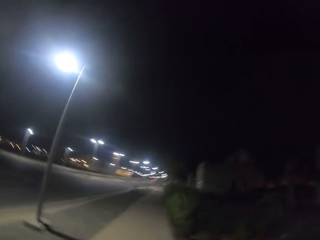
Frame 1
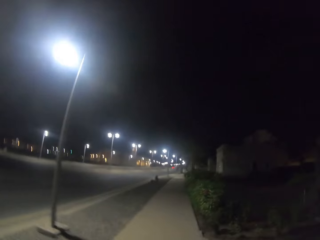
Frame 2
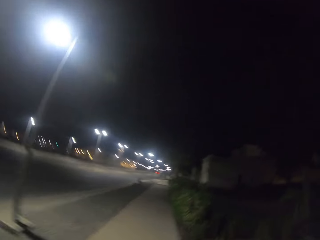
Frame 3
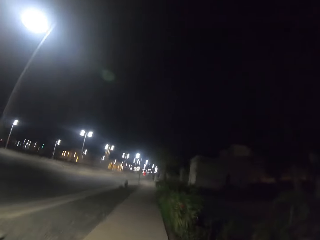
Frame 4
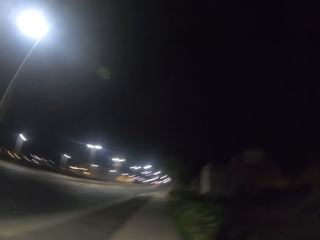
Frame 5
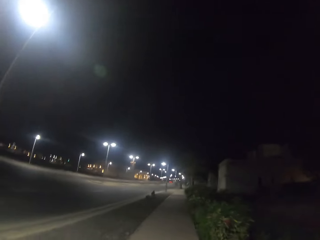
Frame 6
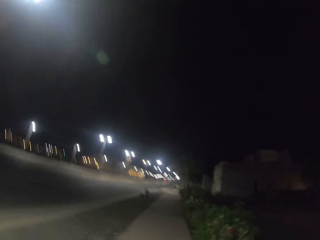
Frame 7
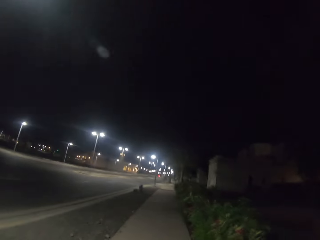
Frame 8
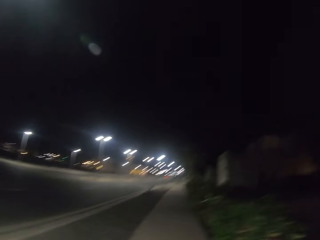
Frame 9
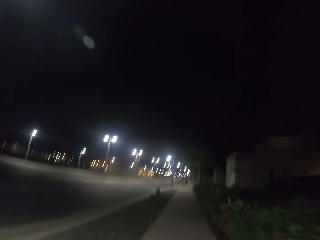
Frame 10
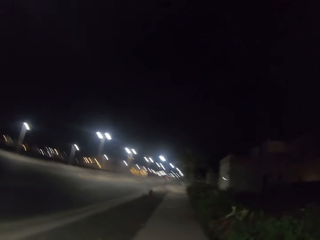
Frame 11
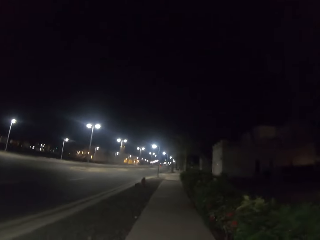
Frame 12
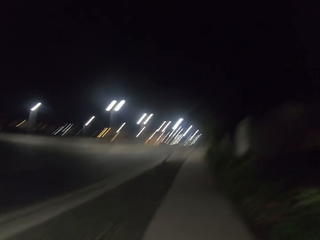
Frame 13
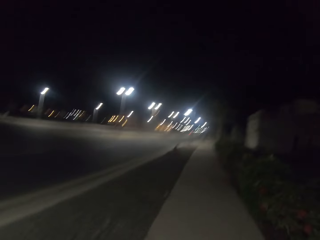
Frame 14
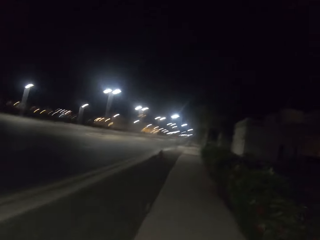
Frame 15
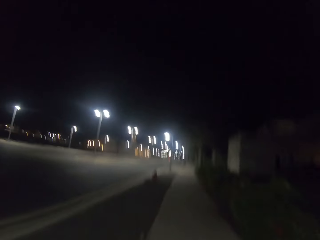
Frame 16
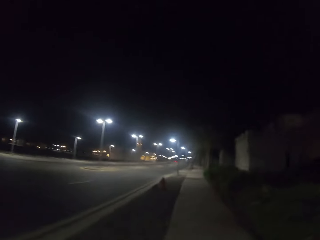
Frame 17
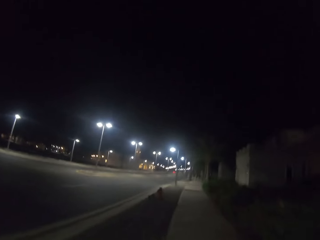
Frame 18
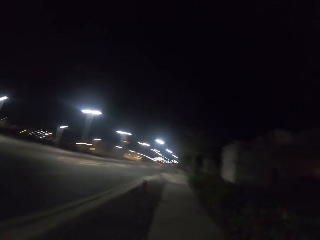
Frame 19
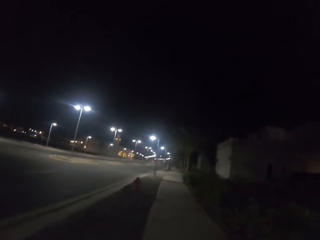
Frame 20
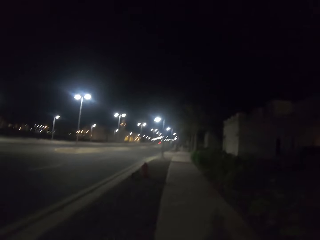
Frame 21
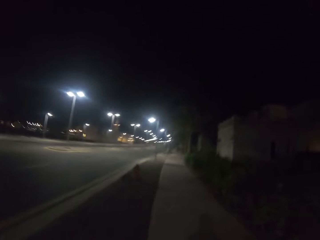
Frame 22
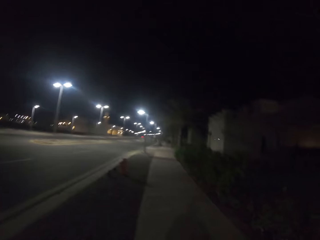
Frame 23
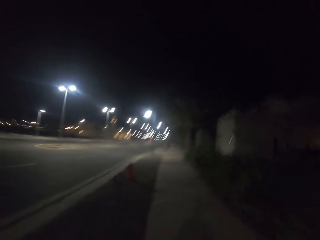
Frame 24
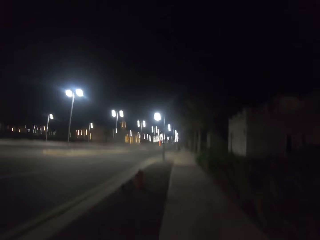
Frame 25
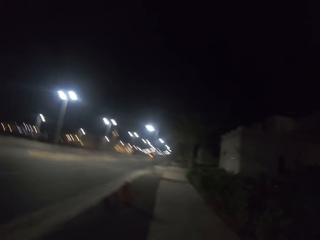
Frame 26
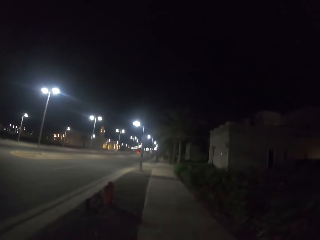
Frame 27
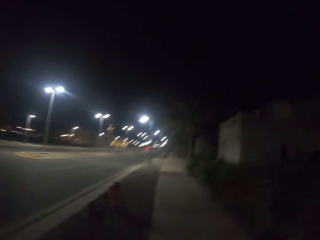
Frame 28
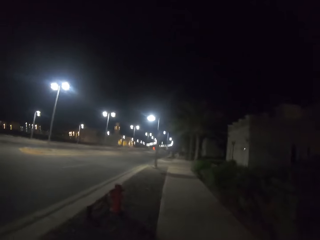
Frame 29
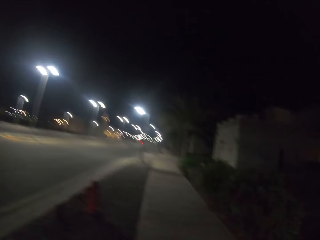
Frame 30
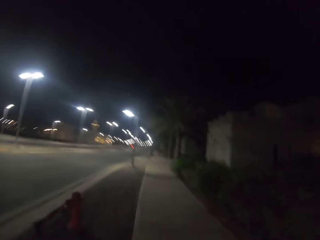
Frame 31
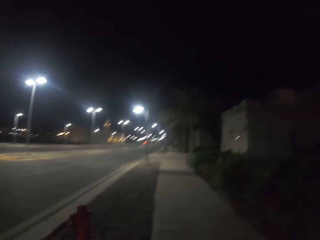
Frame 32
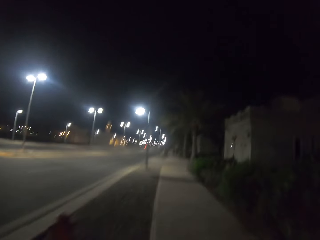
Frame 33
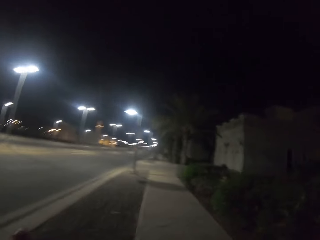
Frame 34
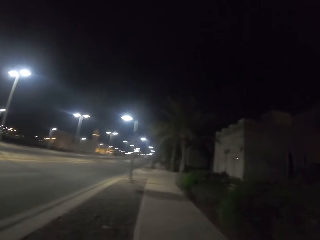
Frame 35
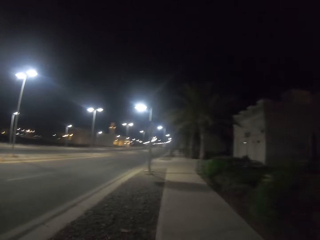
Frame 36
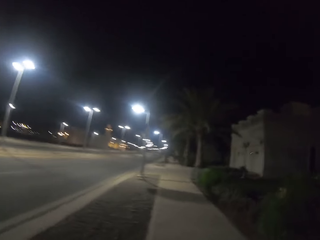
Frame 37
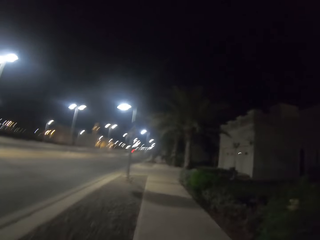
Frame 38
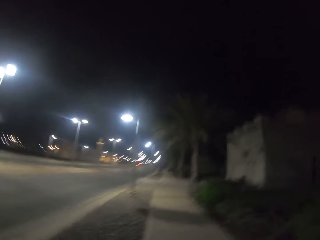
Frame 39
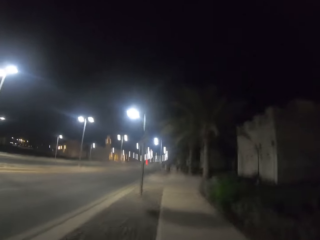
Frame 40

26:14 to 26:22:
The camera wearer runs along the pavement.

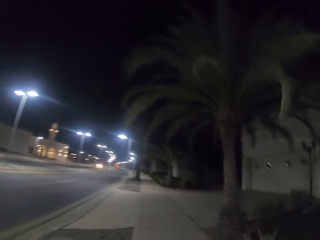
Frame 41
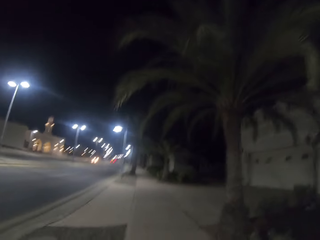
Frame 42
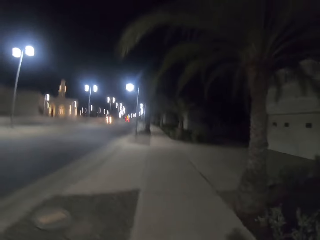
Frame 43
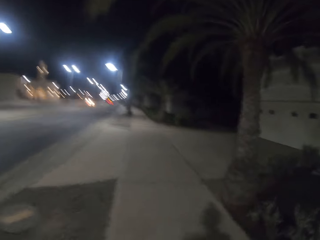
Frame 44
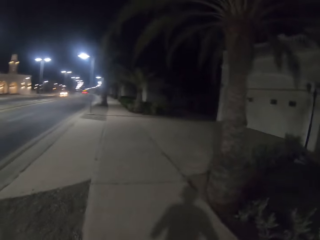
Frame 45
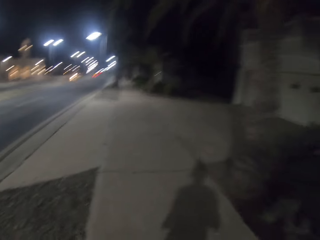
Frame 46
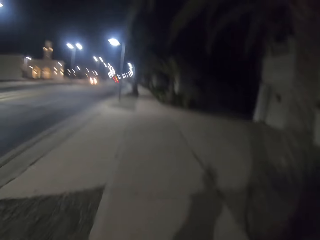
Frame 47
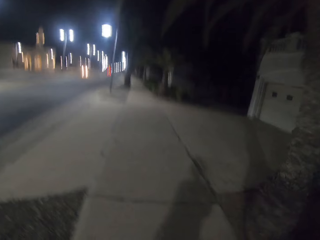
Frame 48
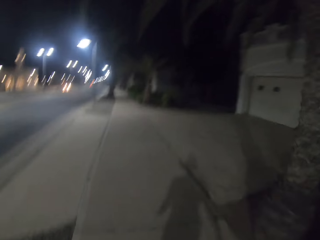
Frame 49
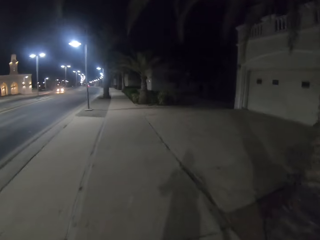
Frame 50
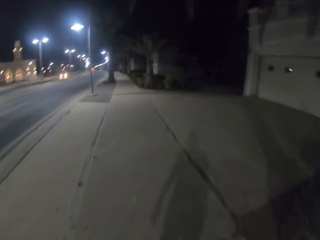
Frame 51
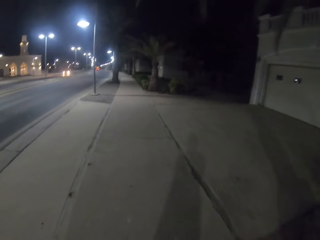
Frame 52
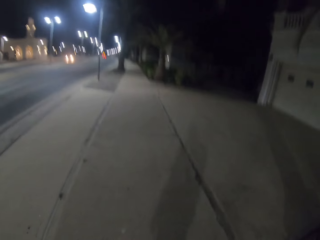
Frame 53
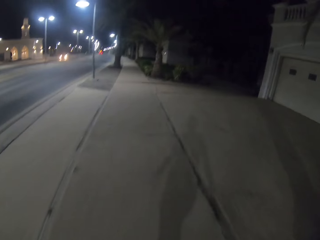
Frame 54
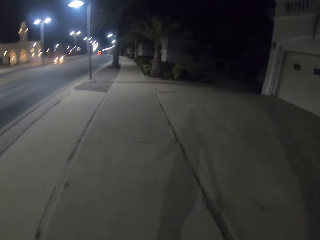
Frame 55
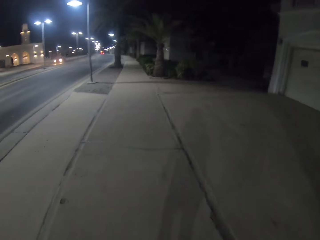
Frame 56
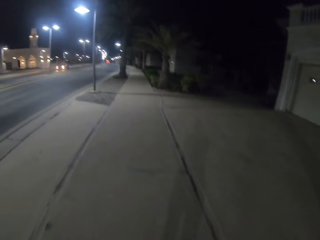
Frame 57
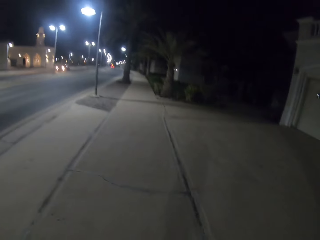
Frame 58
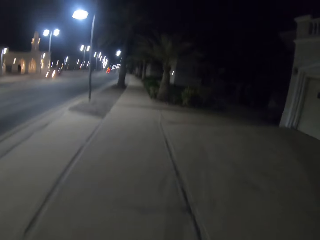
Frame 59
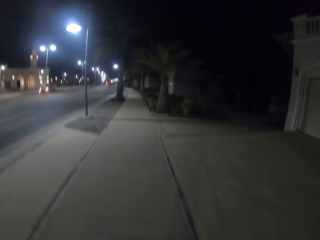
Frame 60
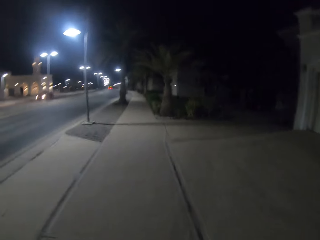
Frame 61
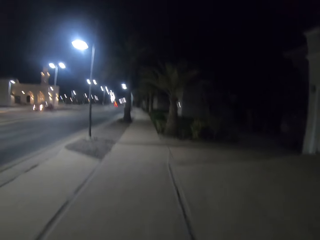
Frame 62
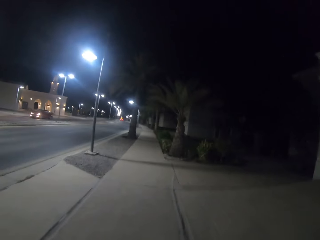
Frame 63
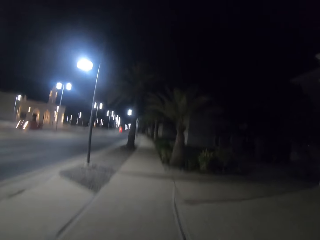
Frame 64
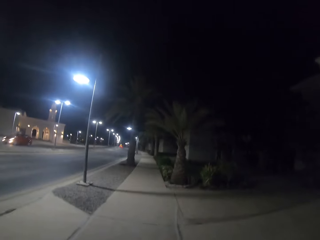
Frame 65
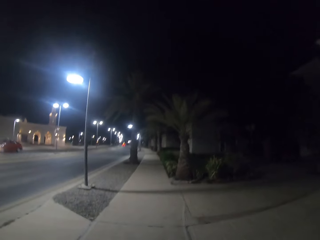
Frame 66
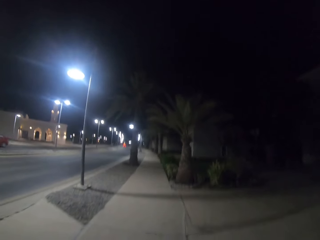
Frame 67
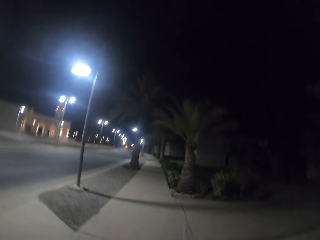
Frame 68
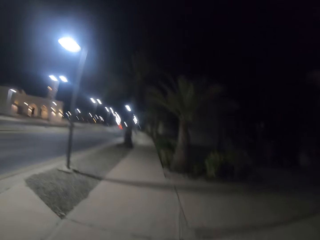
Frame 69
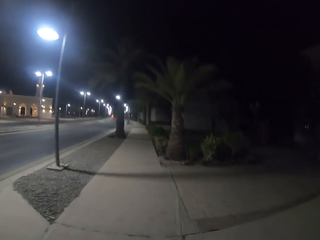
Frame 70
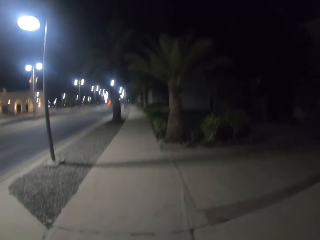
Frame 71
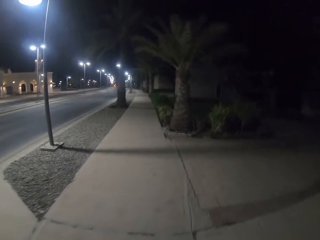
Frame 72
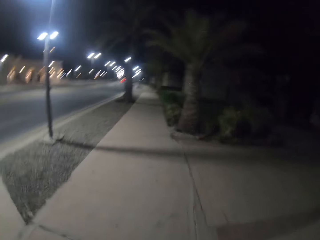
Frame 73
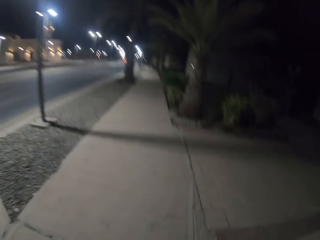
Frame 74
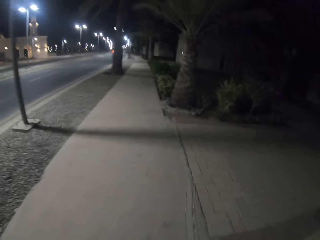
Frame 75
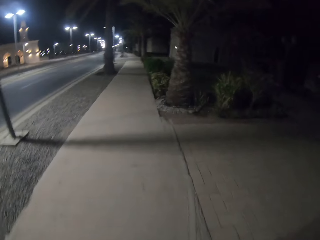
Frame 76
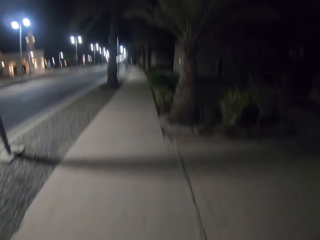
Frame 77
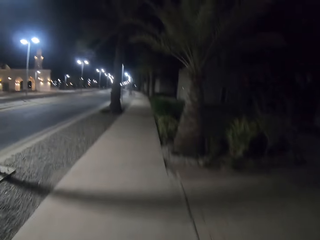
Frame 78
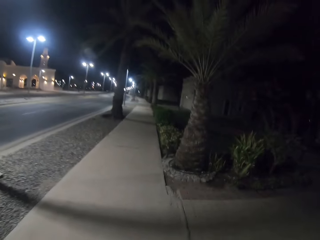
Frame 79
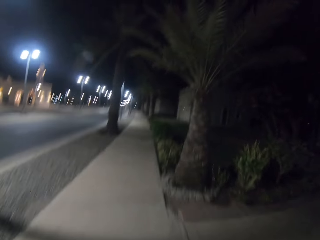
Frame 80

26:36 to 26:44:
The camera wearer walks along the pavement.

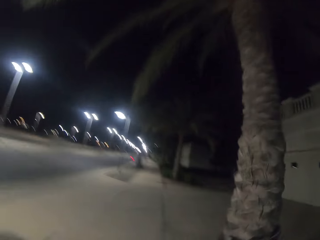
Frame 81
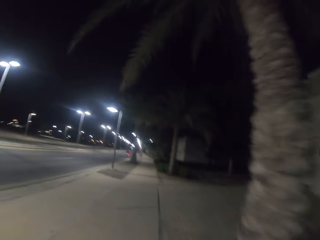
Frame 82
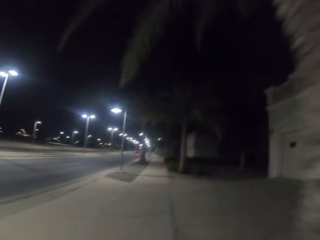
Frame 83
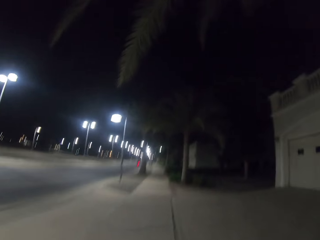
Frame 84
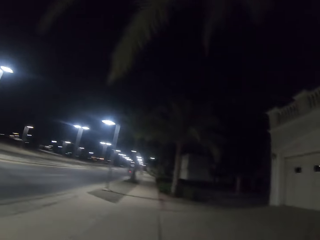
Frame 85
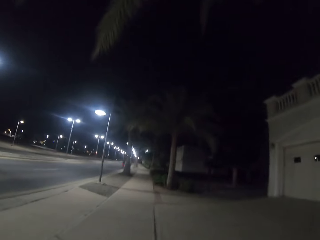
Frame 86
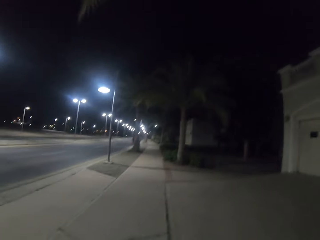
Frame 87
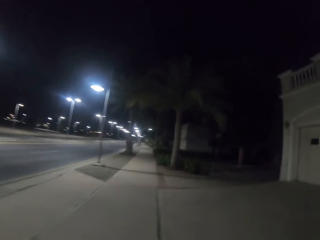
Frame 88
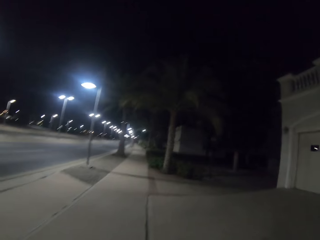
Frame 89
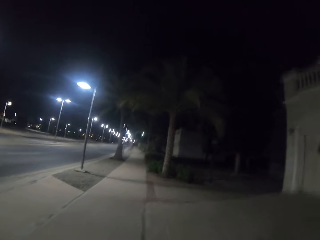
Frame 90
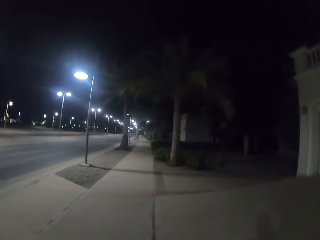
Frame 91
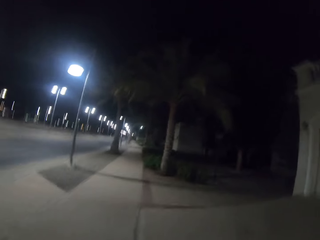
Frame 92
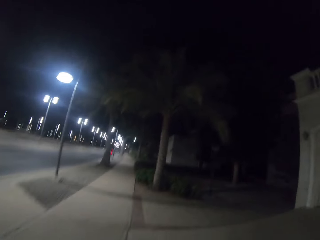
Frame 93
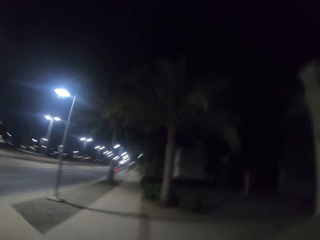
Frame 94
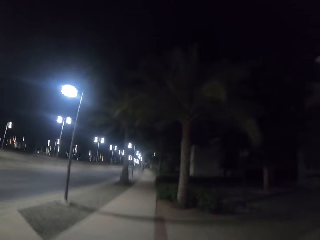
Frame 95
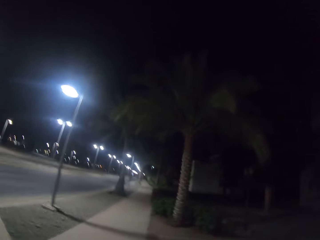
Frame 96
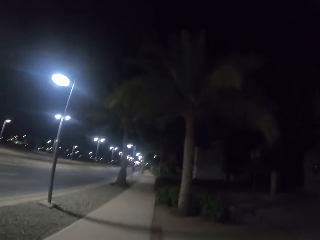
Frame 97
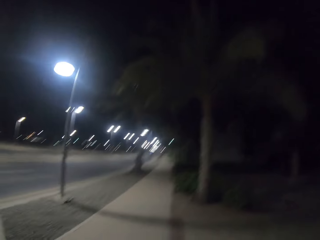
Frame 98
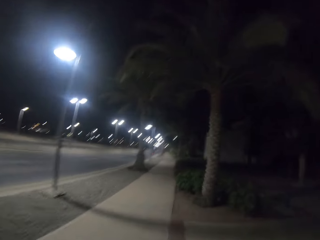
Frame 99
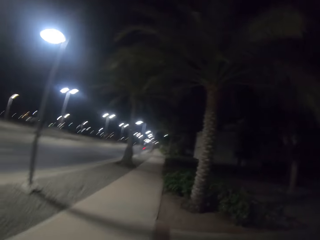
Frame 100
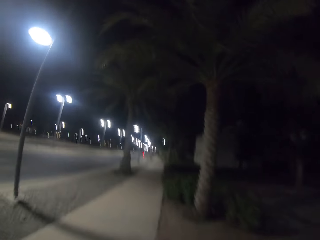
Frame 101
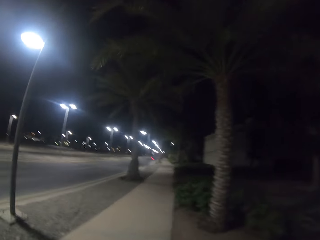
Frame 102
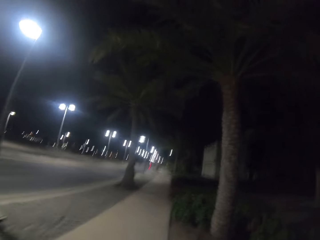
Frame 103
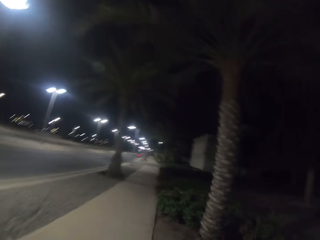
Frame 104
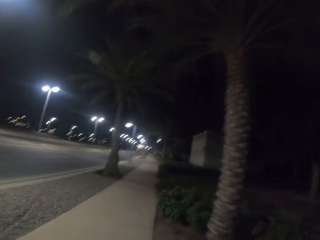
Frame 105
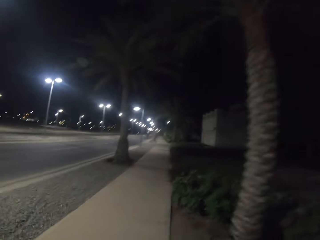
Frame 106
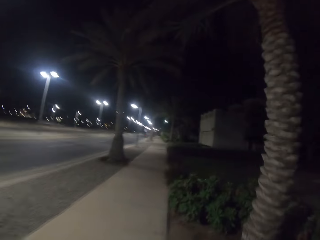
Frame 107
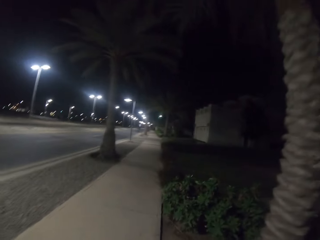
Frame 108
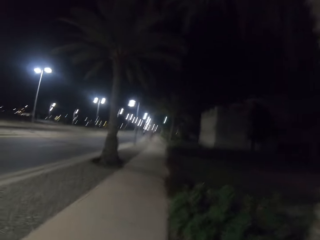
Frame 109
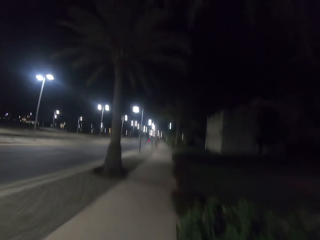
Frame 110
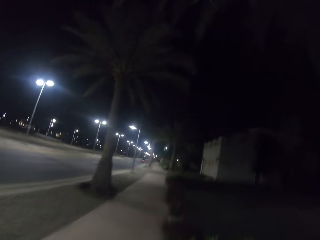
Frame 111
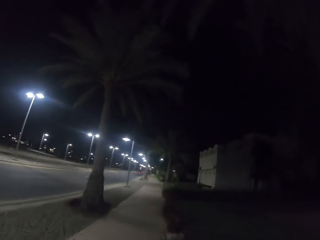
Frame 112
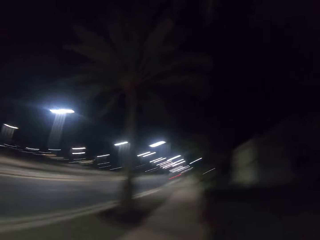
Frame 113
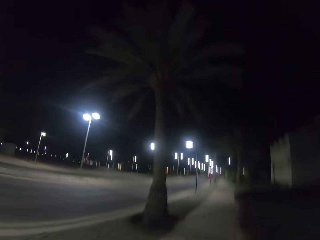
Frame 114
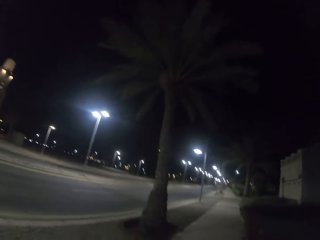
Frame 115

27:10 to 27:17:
The camera wearer runs along the pavement.
